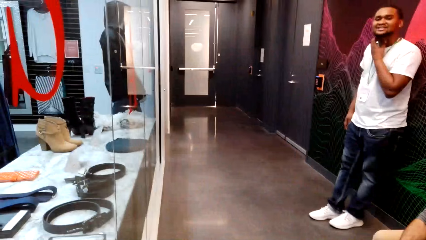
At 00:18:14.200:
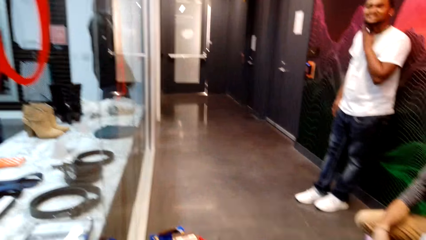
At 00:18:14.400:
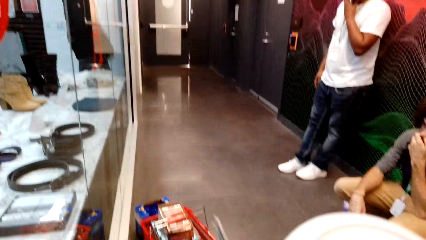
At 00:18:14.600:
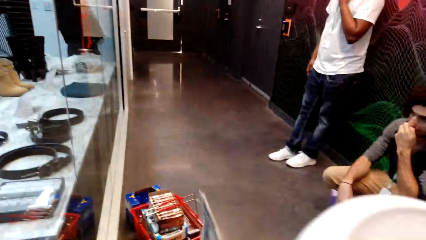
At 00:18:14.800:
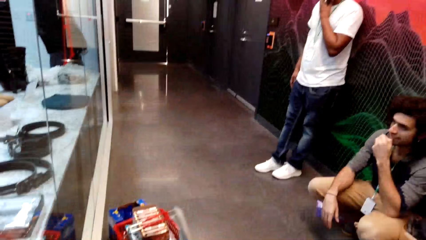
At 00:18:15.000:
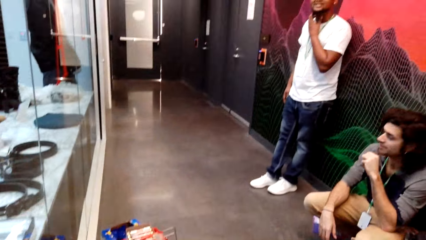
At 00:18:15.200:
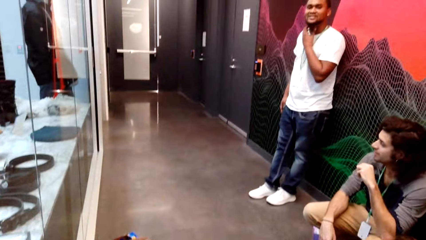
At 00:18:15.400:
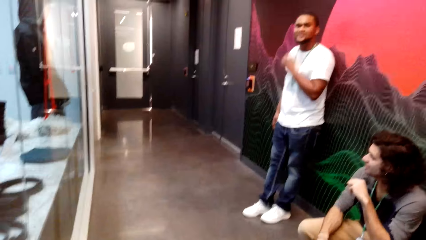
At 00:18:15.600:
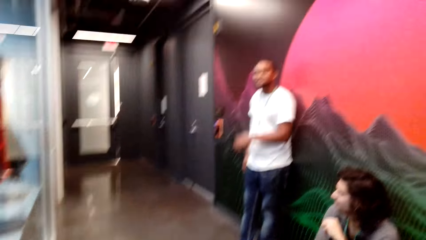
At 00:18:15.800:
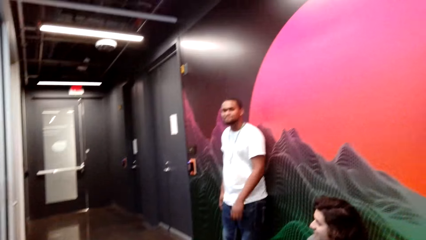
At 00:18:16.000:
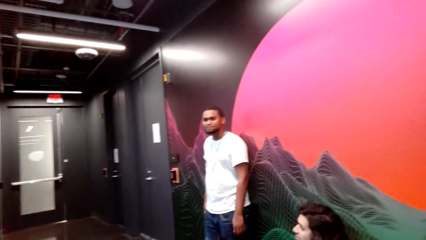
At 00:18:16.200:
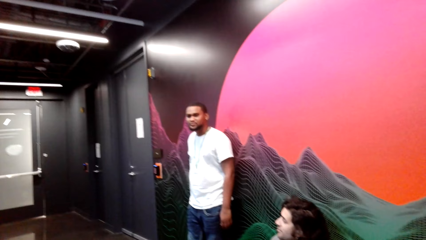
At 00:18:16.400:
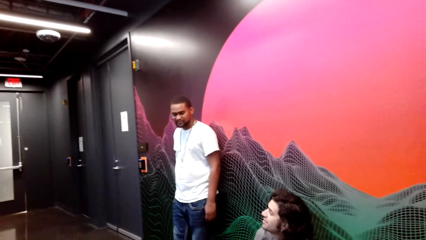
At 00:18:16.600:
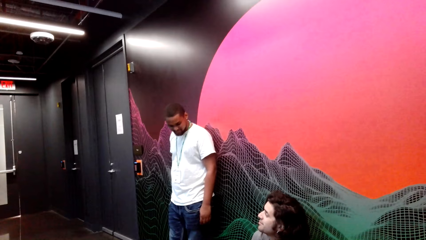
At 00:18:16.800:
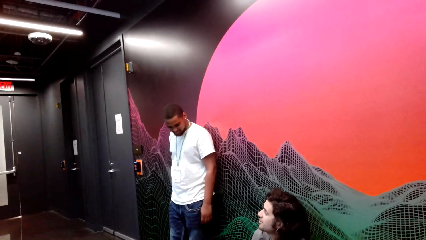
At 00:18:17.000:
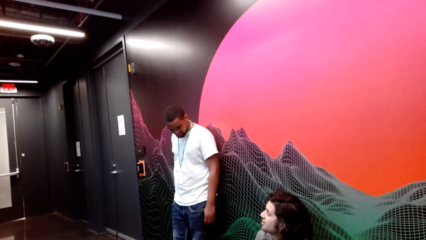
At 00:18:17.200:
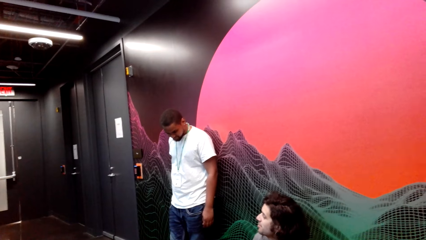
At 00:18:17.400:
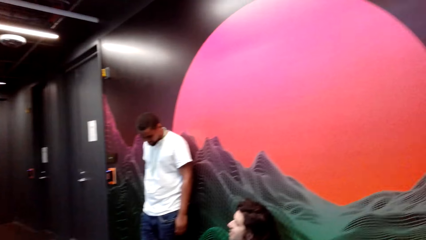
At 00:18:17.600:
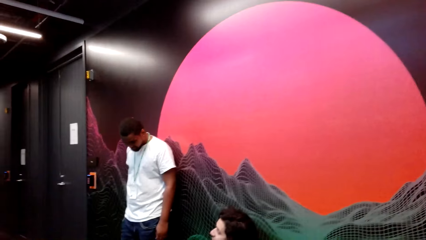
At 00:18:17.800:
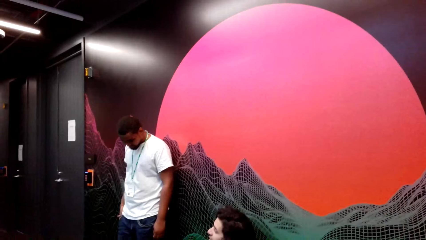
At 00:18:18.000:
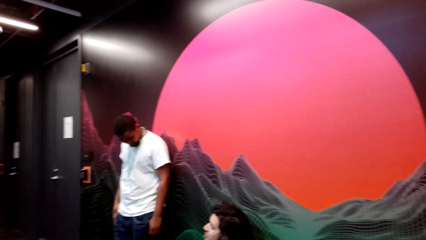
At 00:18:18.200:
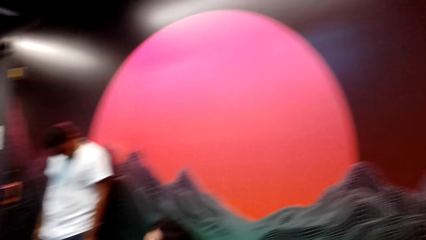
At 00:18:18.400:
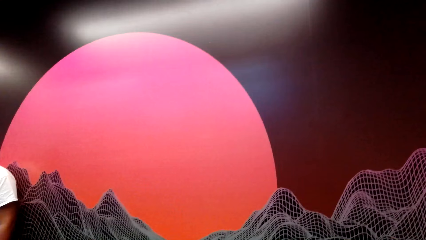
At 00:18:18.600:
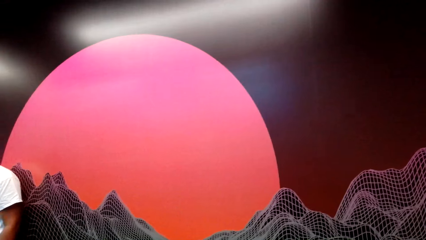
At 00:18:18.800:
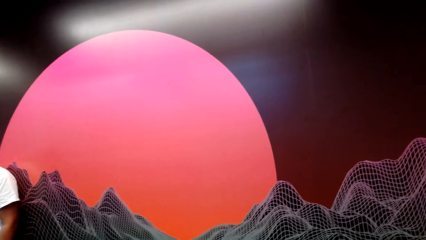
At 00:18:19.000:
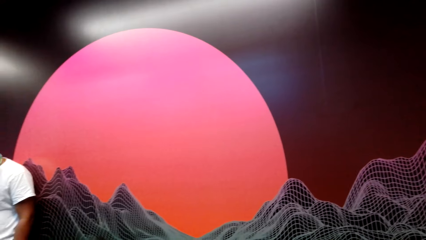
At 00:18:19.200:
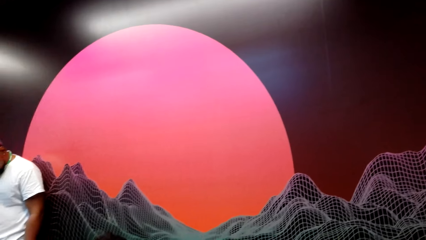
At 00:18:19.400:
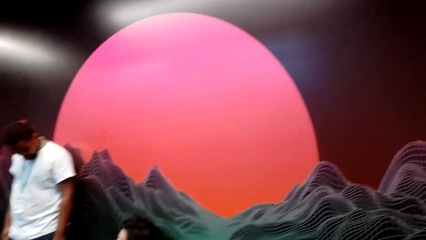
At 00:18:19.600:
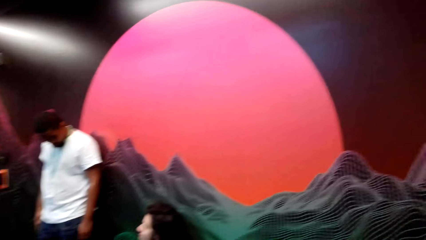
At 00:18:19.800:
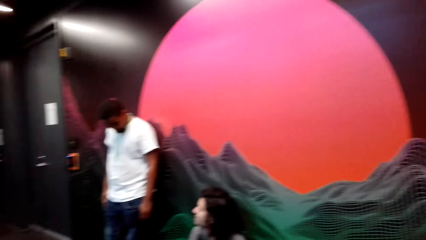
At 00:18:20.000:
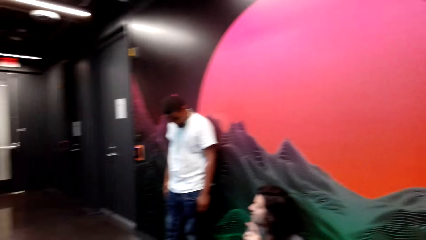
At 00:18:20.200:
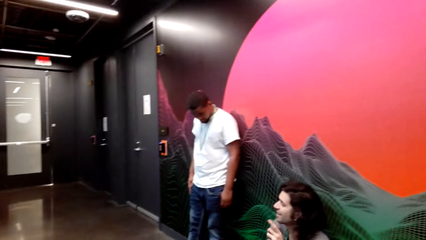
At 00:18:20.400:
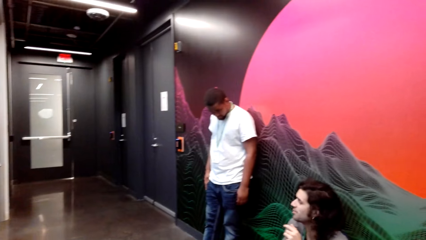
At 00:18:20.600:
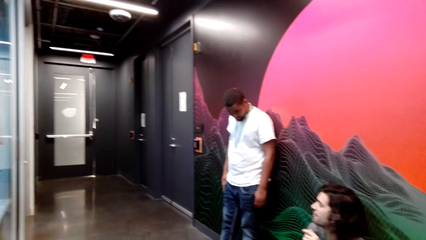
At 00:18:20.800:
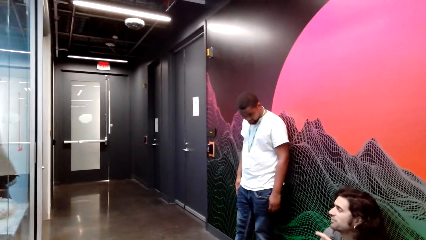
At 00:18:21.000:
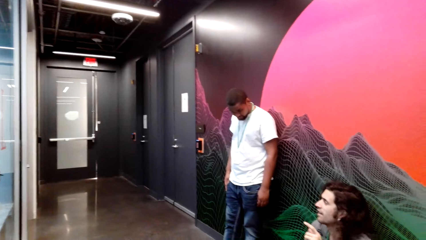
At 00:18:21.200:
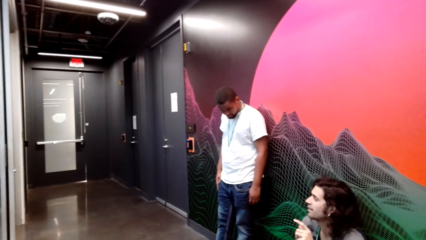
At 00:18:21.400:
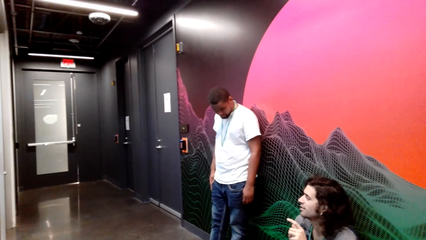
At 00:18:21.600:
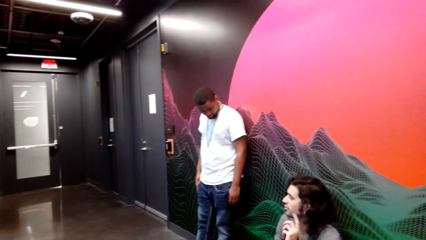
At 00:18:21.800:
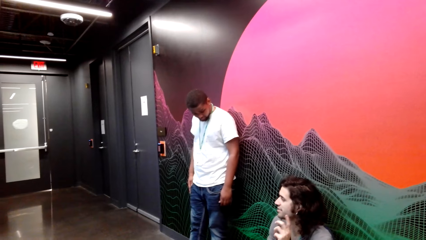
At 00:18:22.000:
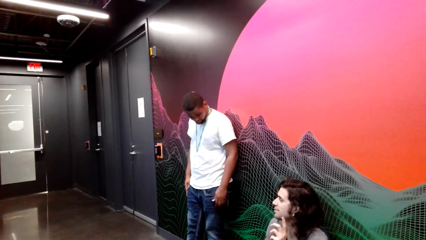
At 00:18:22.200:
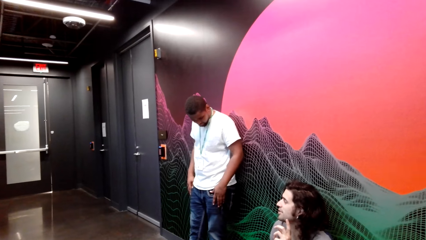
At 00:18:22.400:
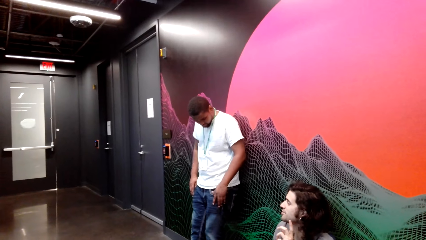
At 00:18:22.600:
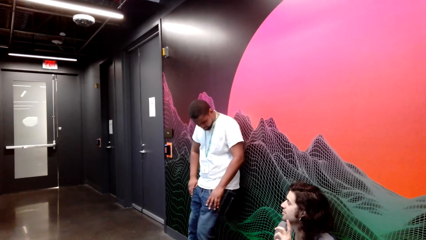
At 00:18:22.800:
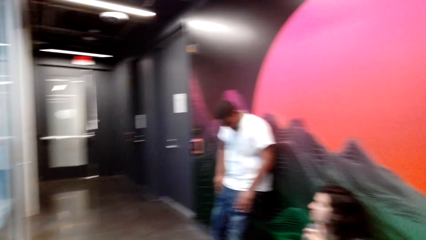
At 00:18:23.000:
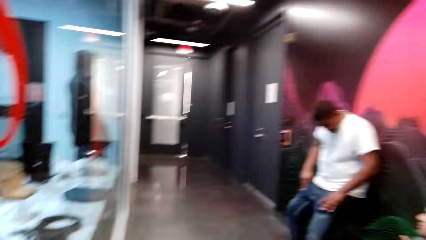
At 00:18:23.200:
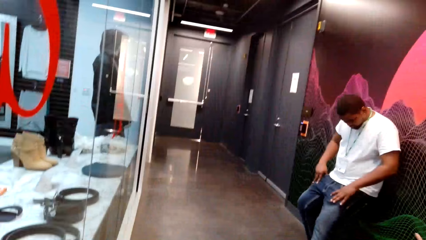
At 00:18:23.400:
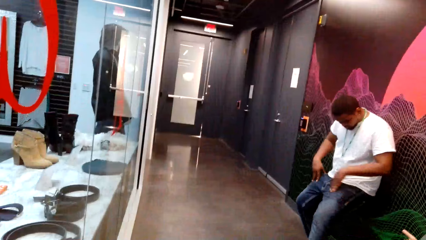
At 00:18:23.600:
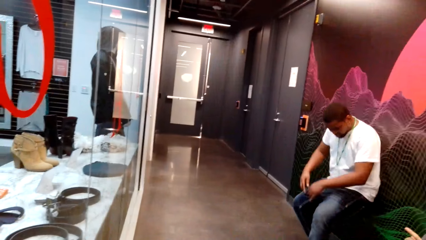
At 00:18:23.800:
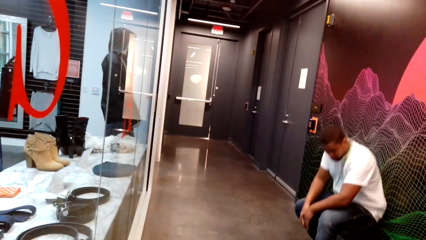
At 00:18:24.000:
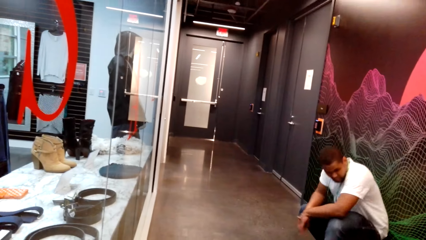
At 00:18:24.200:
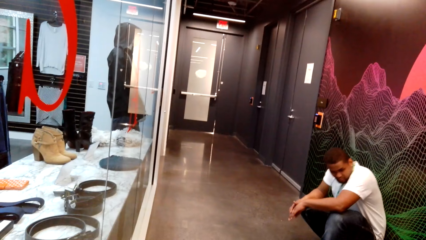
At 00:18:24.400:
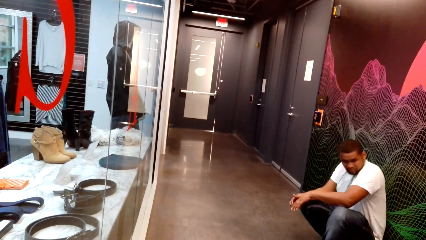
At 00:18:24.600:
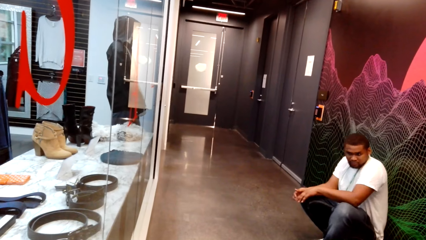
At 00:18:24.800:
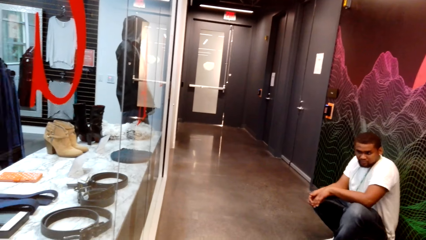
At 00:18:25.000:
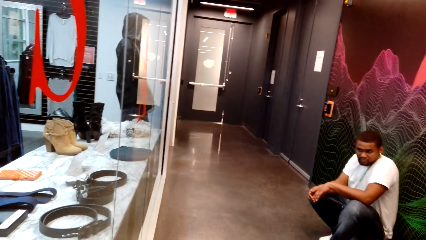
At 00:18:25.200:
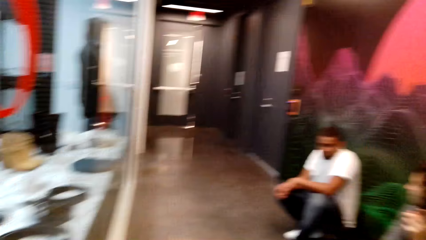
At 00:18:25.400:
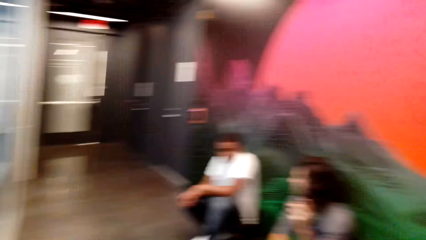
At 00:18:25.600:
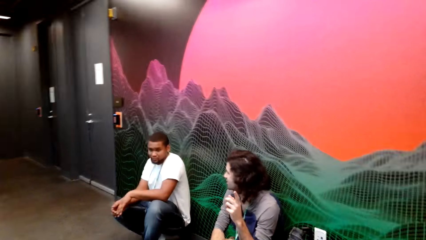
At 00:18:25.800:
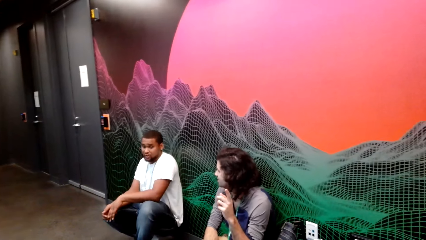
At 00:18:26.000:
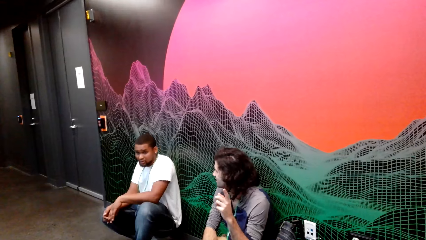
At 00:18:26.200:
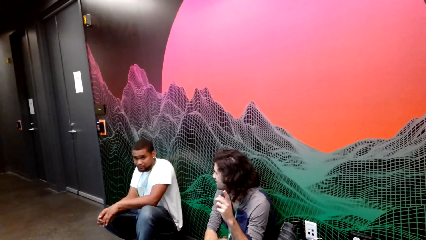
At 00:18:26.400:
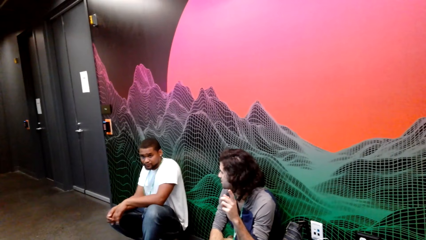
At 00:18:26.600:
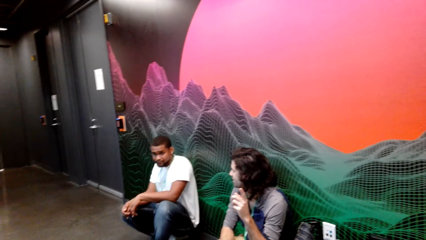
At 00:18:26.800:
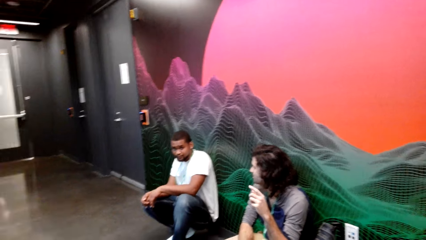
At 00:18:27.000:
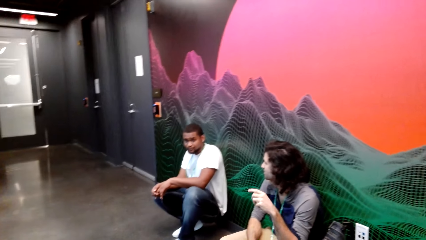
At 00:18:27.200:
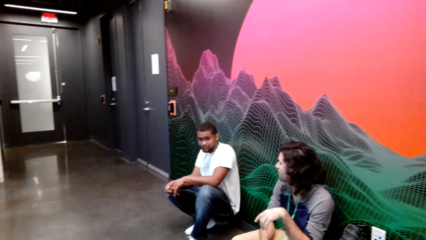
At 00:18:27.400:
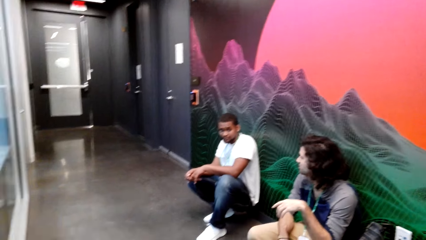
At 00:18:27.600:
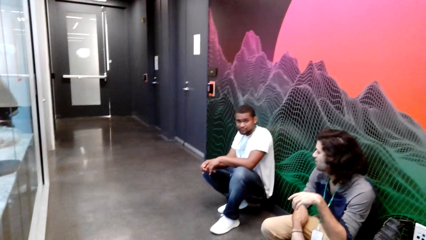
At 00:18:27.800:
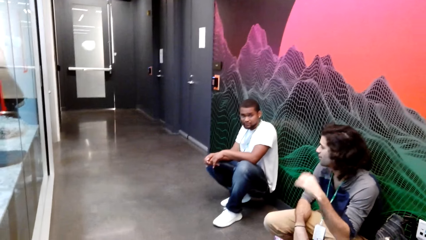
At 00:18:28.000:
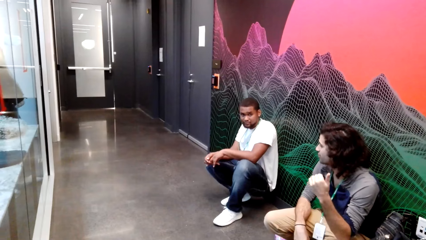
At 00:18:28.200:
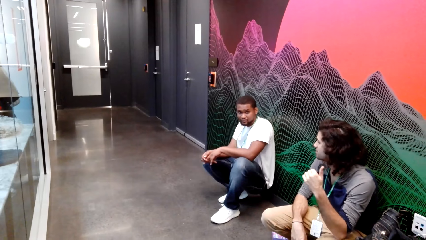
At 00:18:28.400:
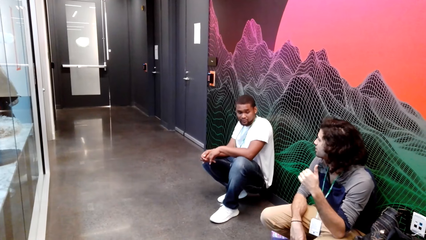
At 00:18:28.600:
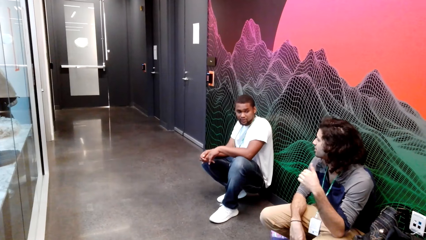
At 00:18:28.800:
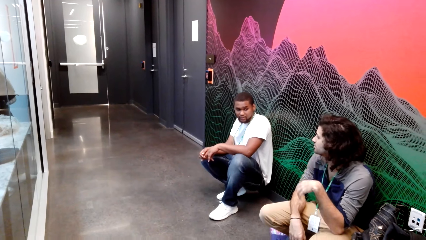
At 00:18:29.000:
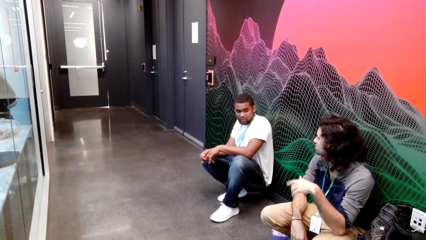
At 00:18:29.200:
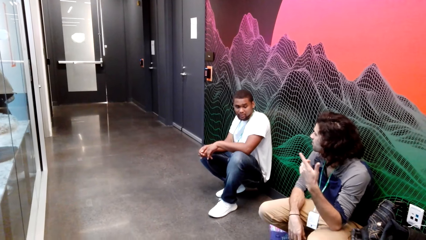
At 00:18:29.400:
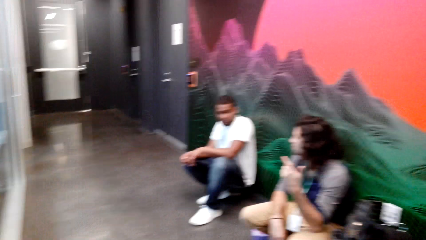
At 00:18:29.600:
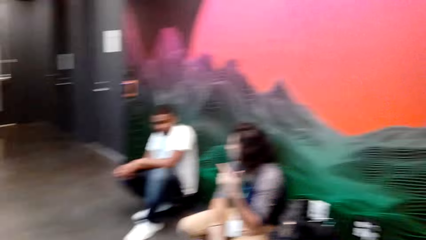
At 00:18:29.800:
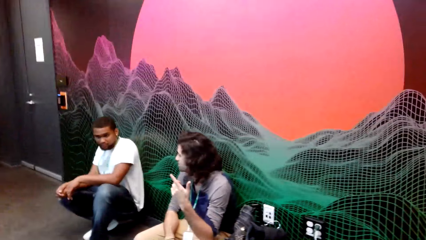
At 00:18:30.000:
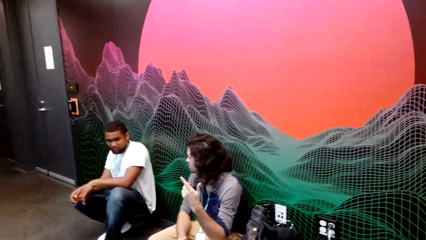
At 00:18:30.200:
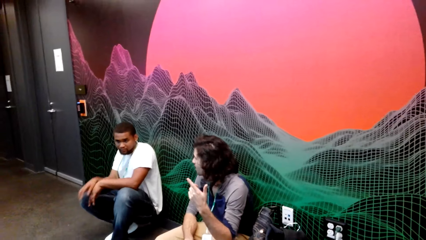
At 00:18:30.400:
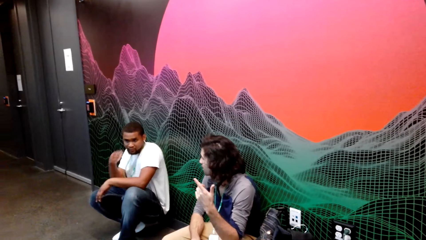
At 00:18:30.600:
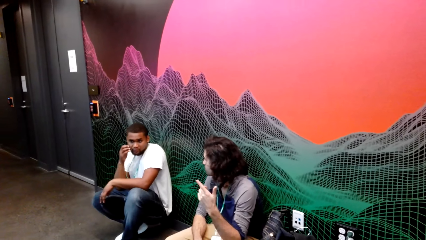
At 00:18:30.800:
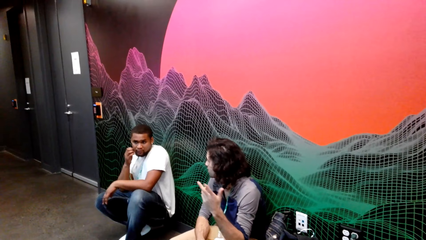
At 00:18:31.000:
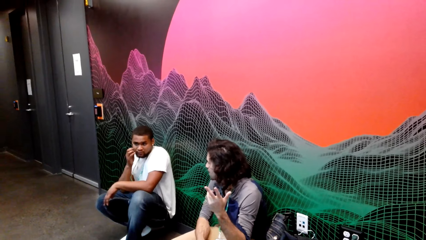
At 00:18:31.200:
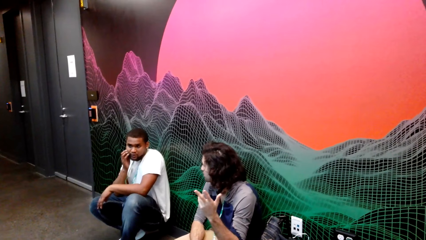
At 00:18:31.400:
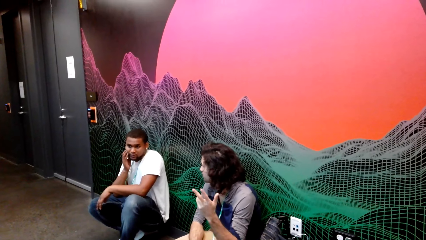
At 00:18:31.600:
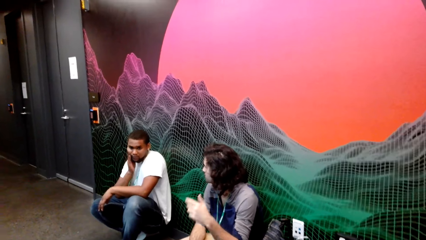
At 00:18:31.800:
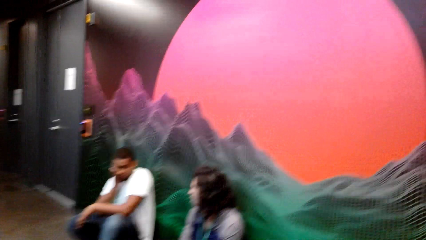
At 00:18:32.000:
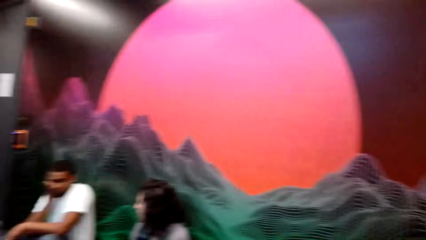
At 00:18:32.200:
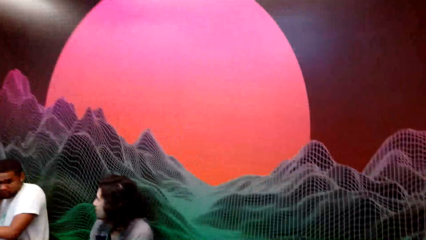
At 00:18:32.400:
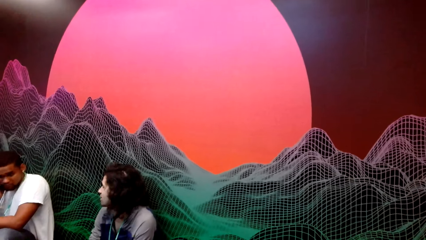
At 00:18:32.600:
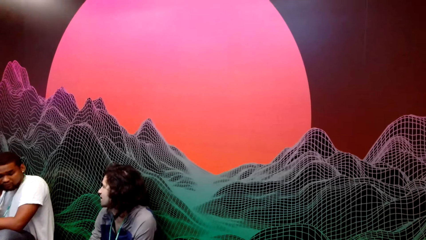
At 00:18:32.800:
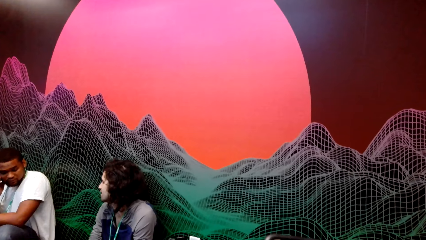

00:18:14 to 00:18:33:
The camera wearer looks around the corridor. They look at the drawing on the wall. They look at the corridor. They sing. They look at the clothes store. They look at the drawing on the wall.
